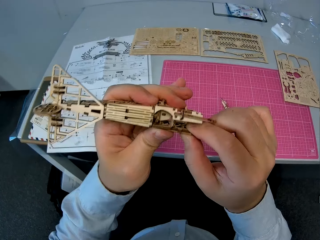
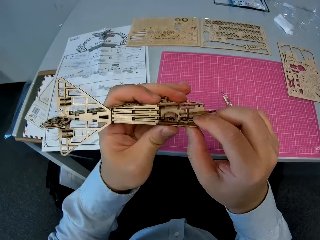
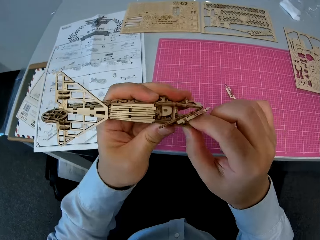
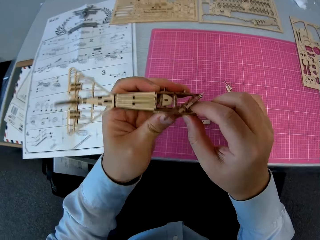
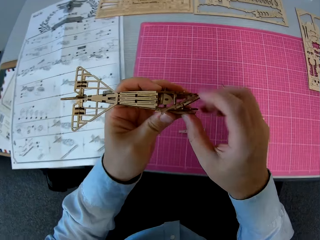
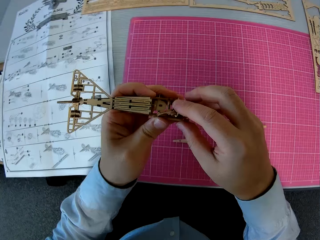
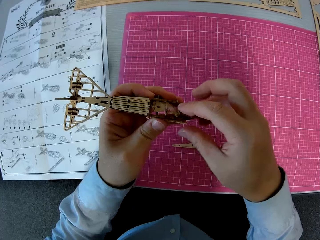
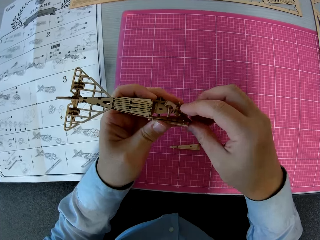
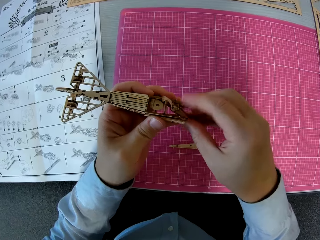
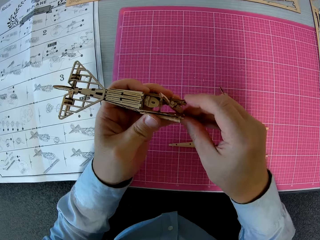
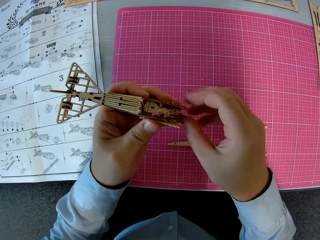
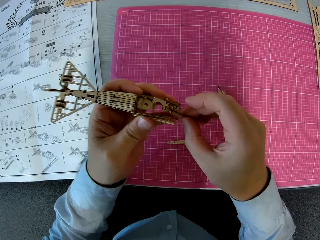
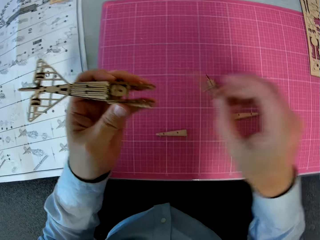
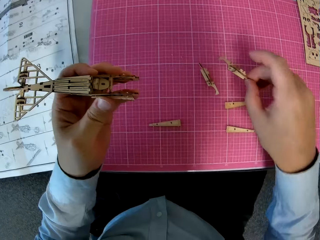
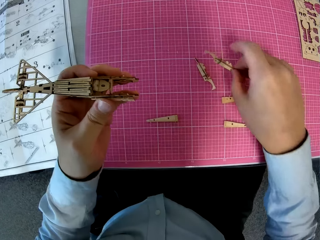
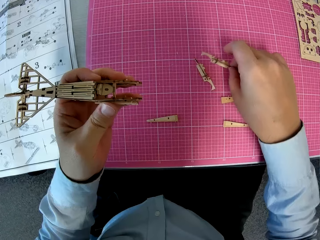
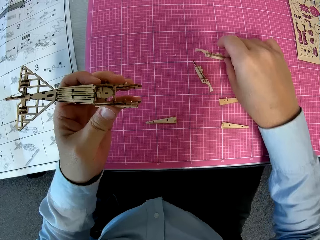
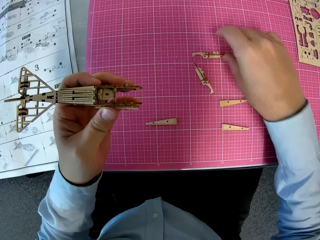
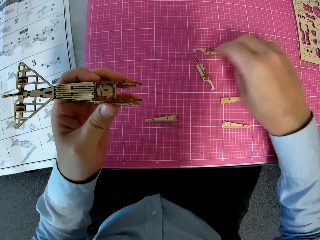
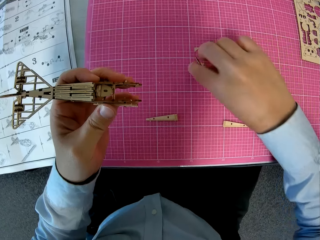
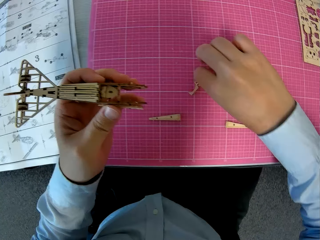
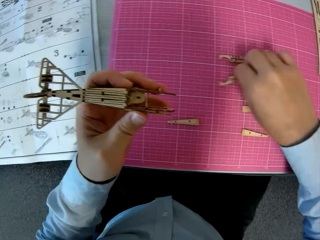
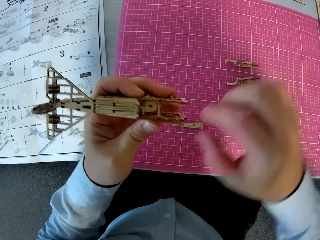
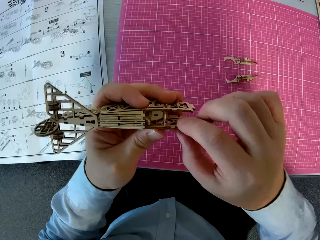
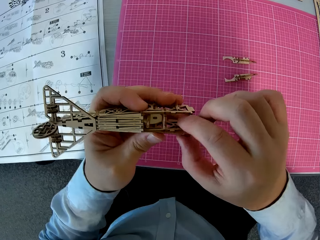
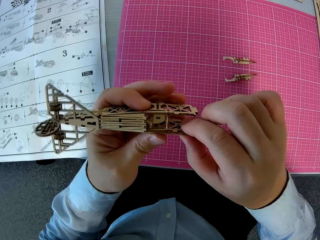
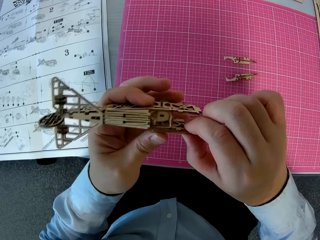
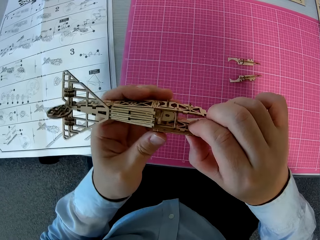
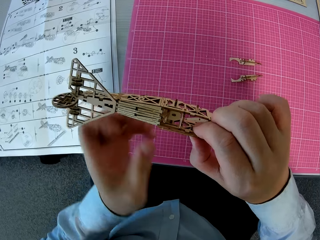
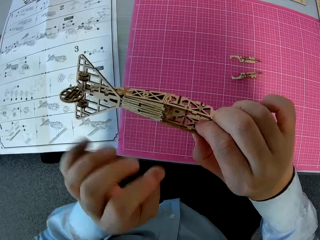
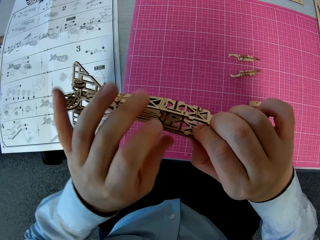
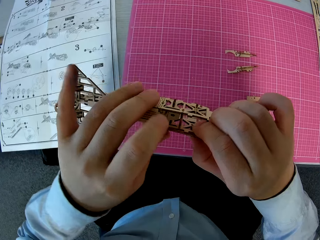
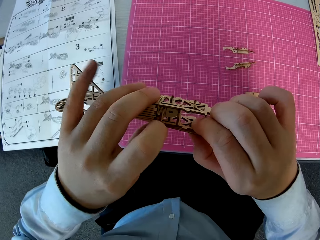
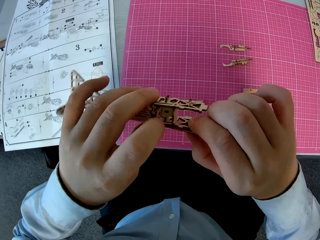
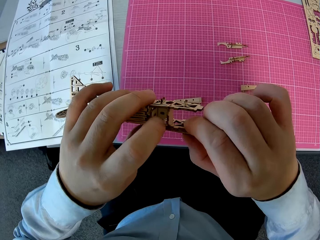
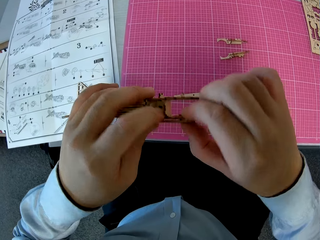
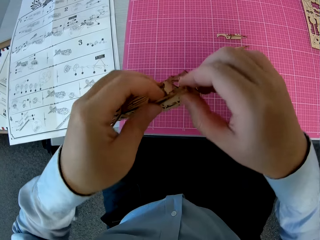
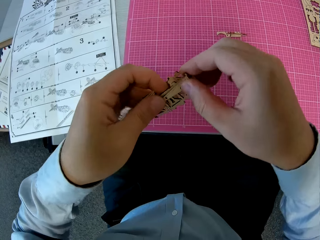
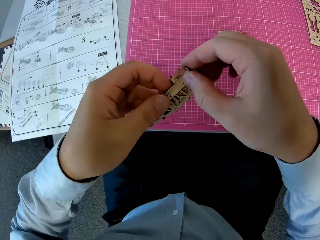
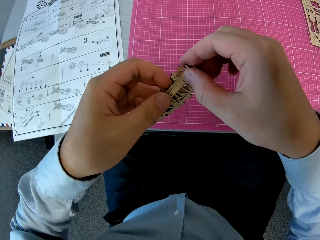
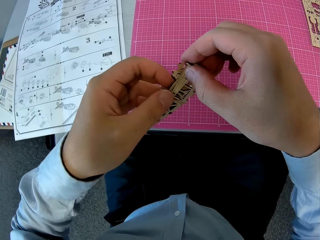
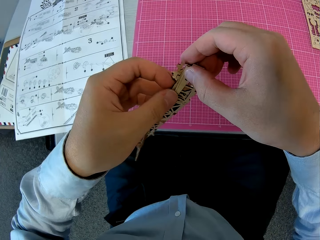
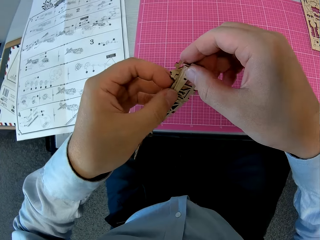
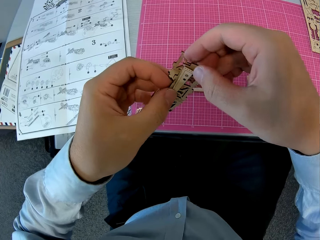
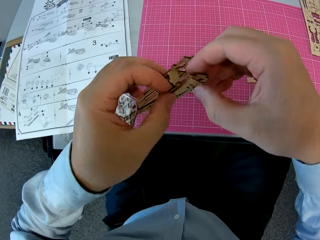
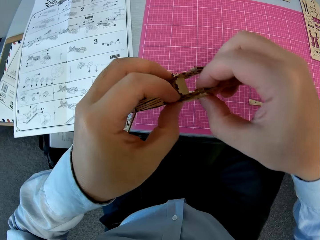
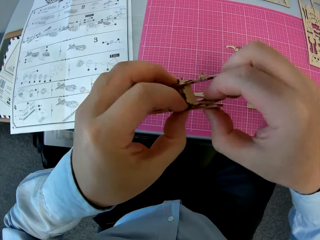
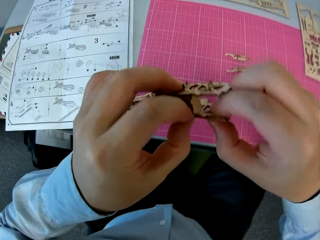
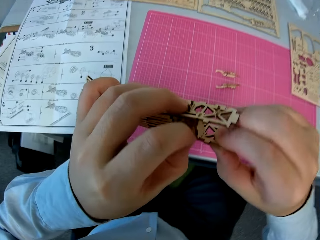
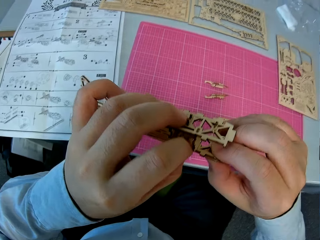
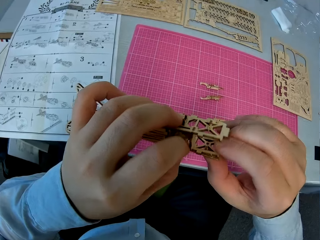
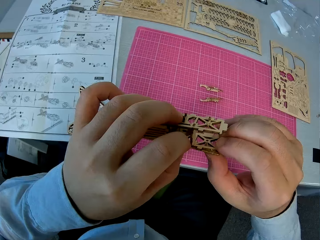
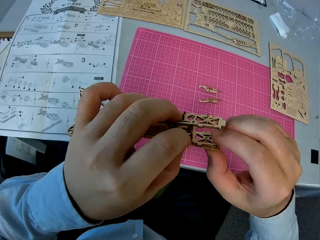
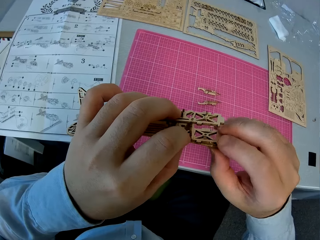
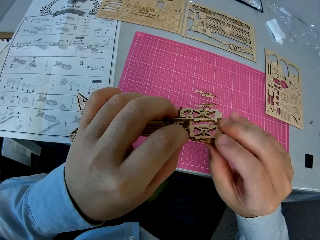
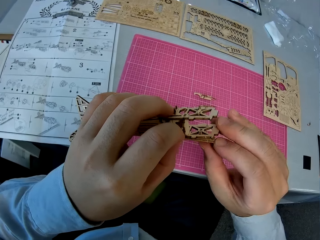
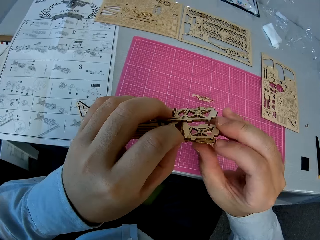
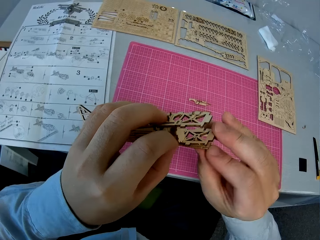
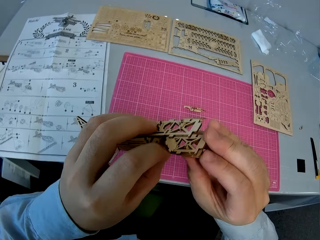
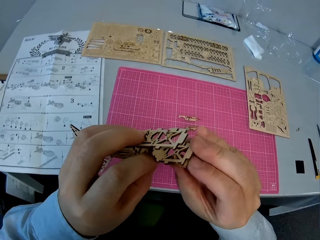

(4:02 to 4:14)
The camera wearer removes a wooden piece from the assembled wooden piece. He places the wooden piece on the cutting sheet. He places his right hand on another wooden piece on the cutting sheet. He adjusts the assembled wooden pieces. He fixes something with a paperboard.

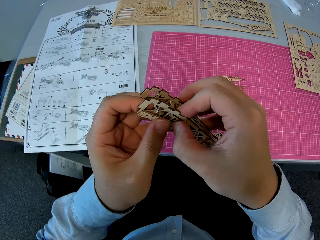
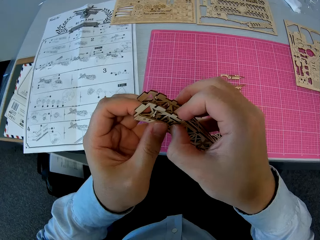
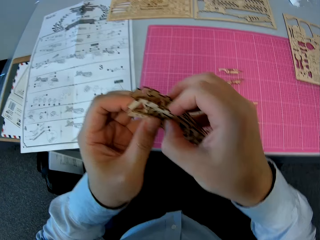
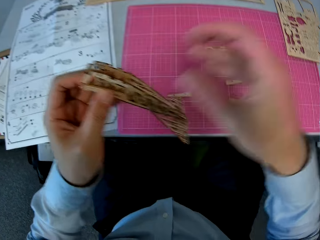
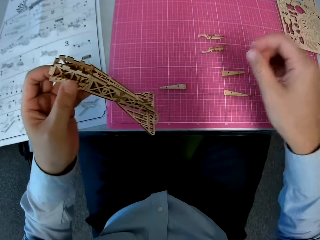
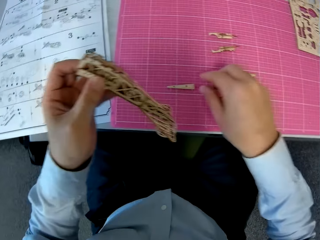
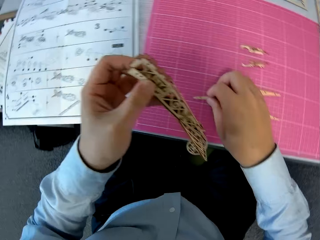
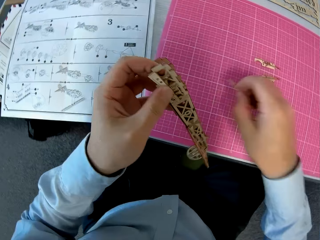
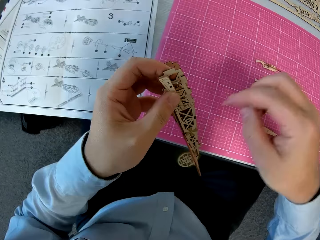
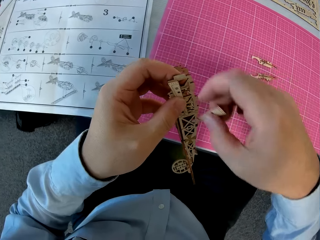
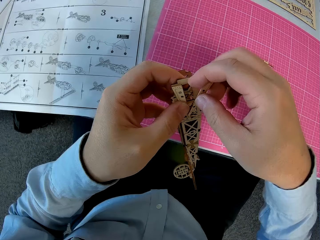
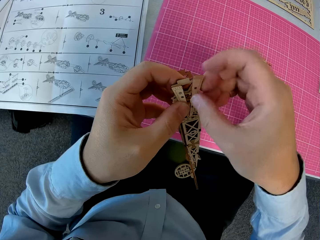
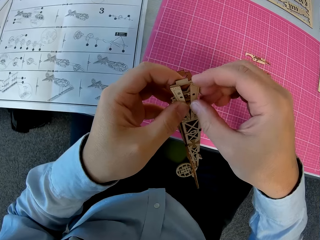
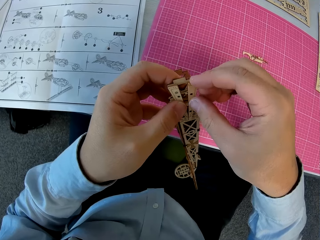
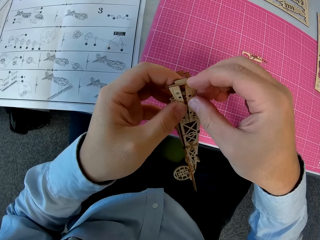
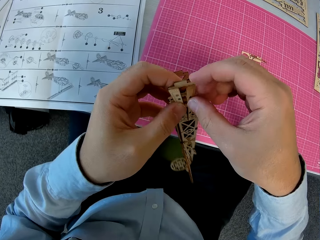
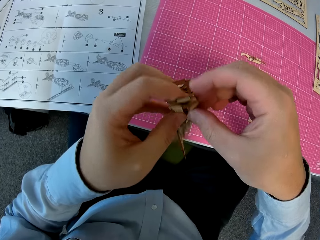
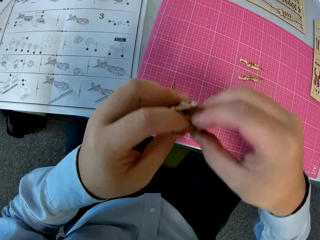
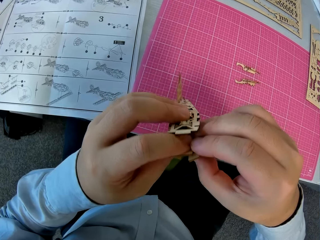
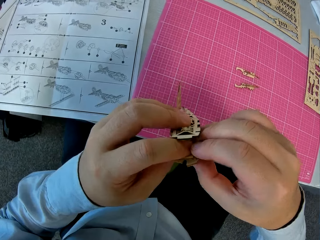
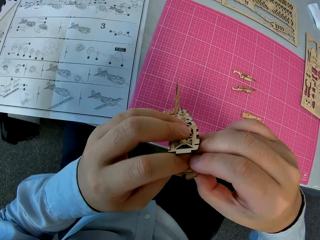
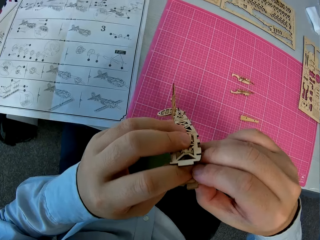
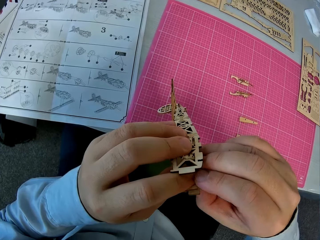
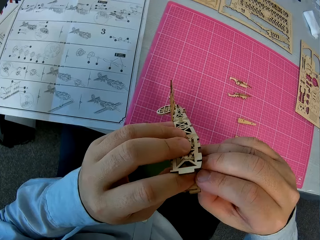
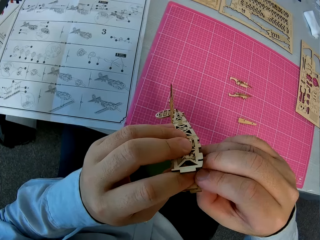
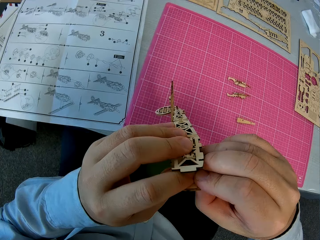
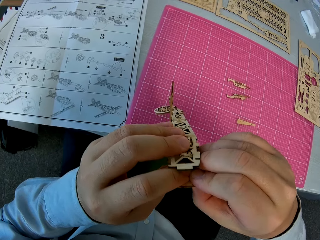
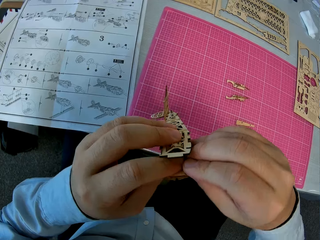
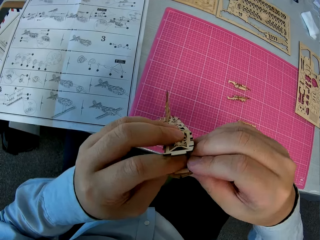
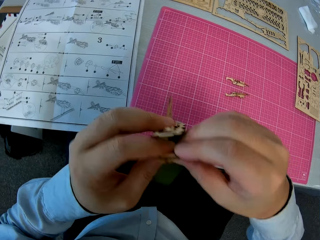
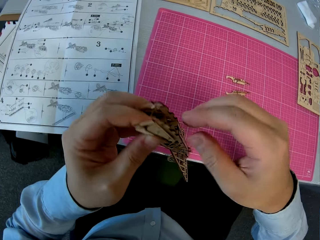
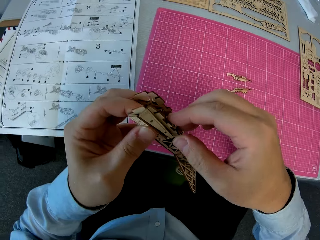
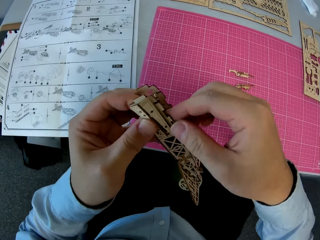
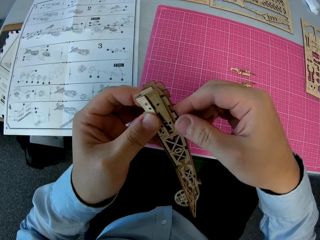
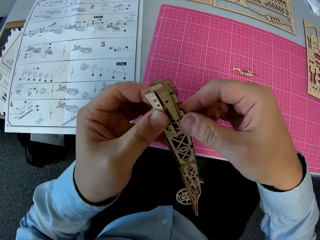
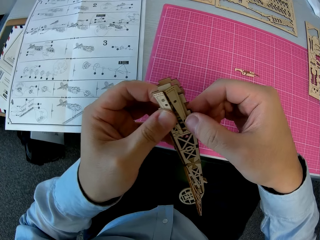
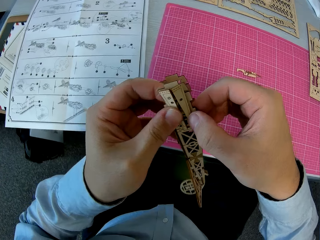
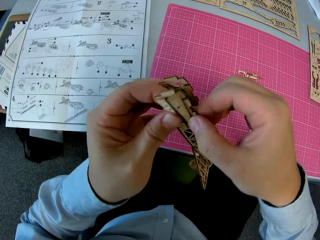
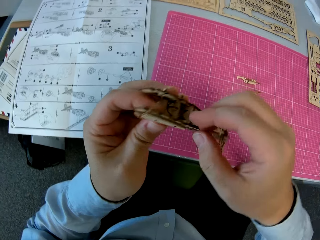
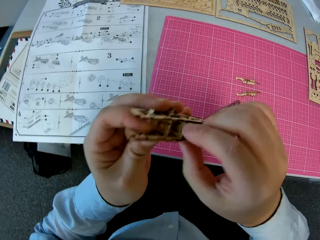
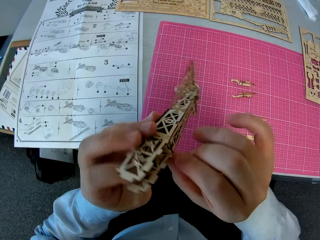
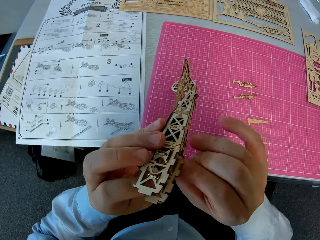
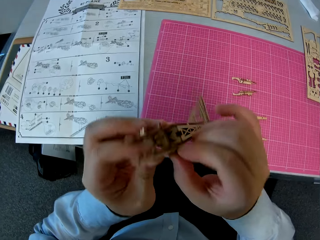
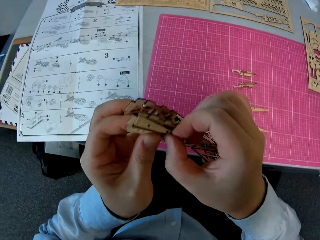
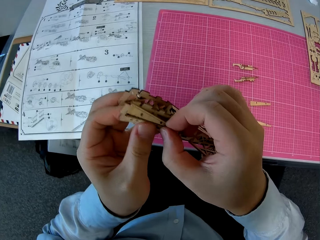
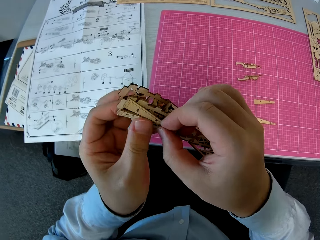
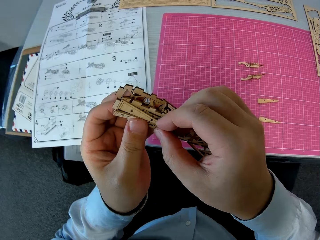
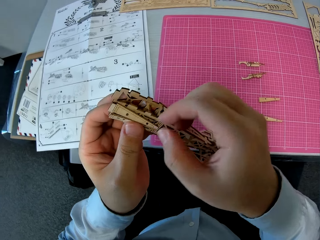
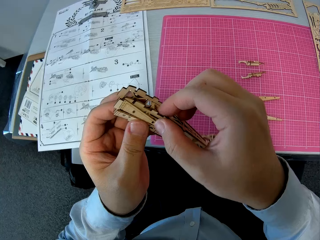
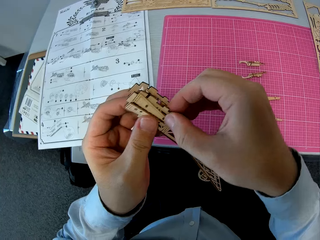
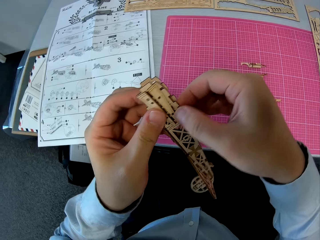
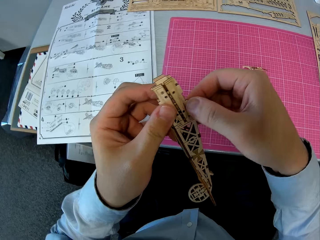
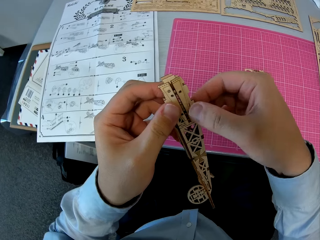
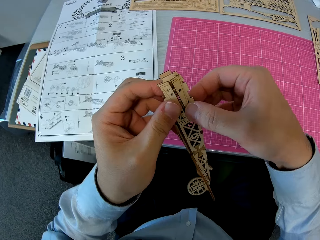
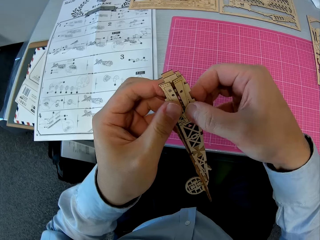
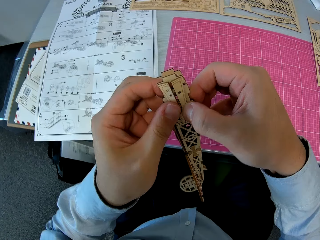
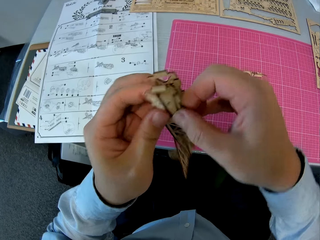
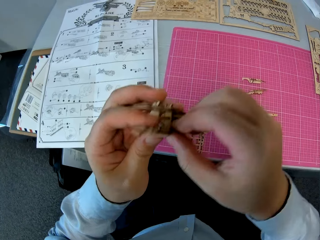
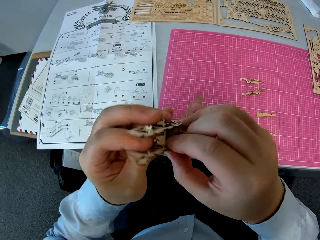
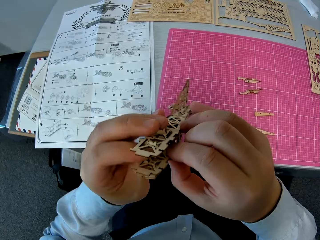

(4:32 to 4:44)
The camera wearer picks up a wooden piece from the cutting sheet on the desk. They attach the wooden piece to the assembled wooden pieces.
